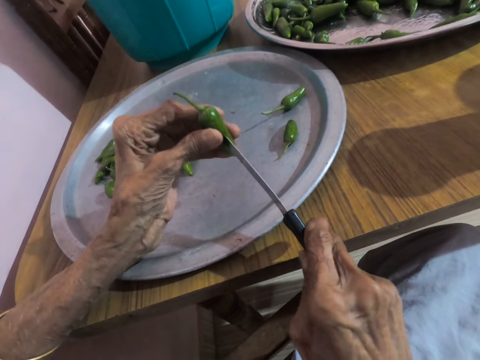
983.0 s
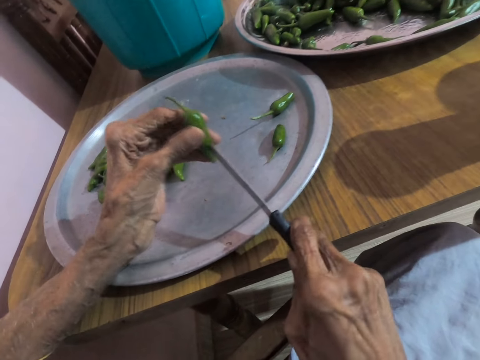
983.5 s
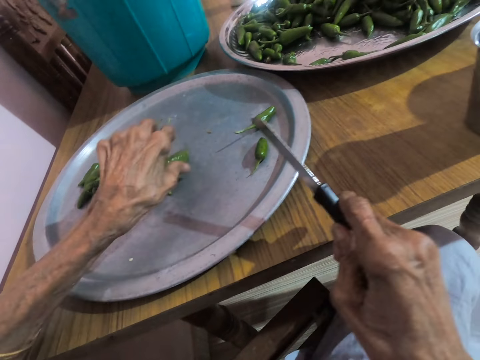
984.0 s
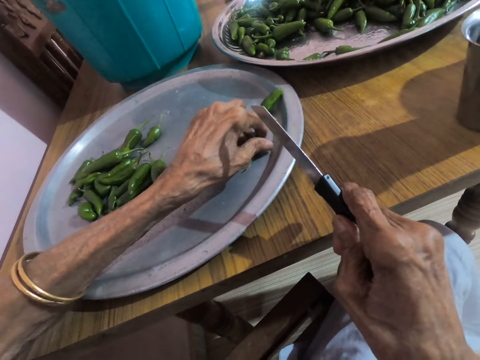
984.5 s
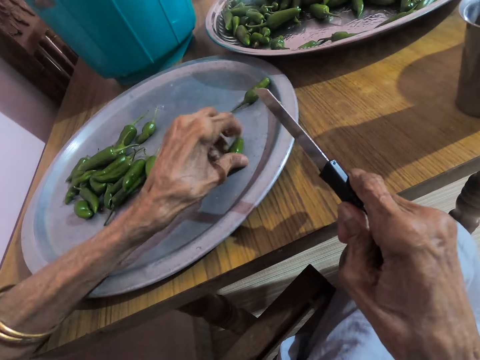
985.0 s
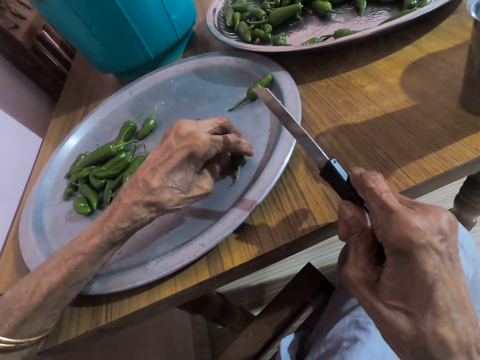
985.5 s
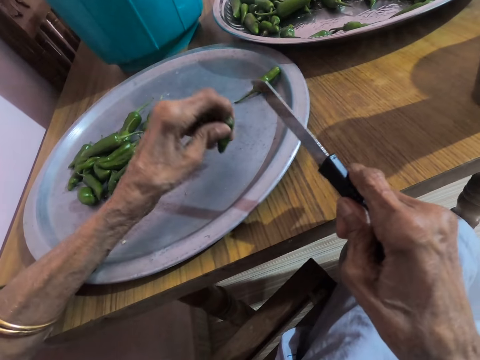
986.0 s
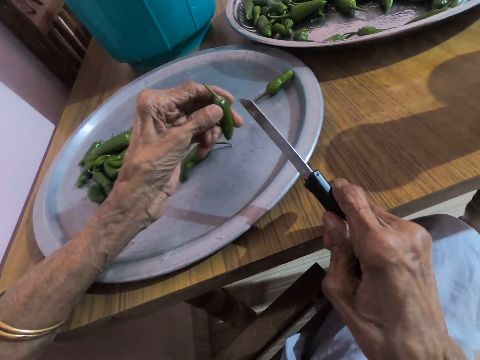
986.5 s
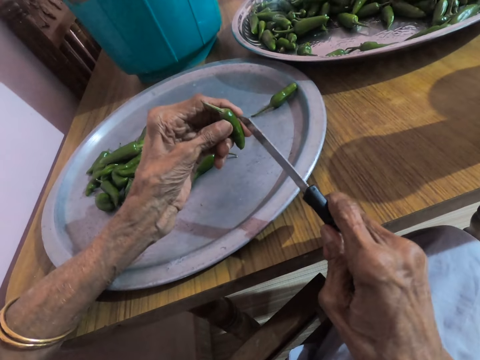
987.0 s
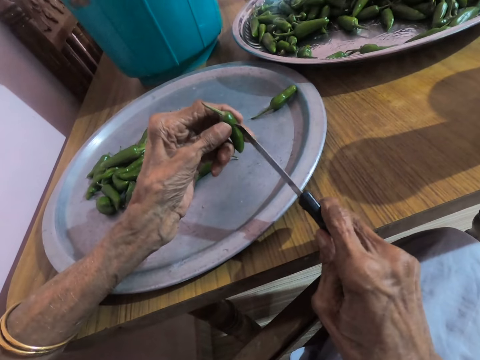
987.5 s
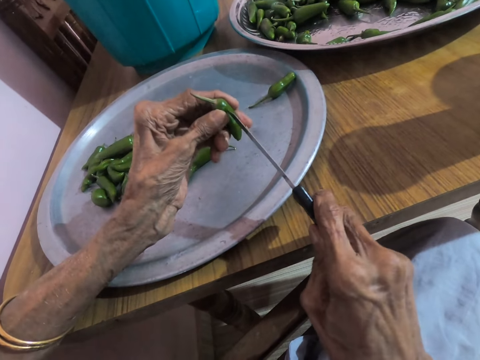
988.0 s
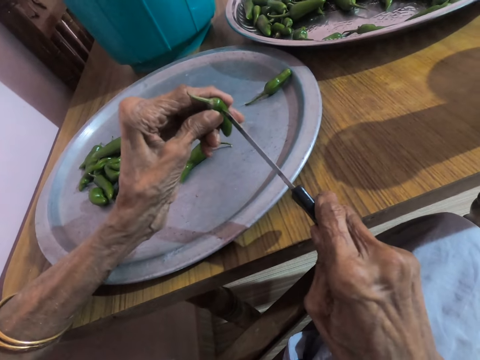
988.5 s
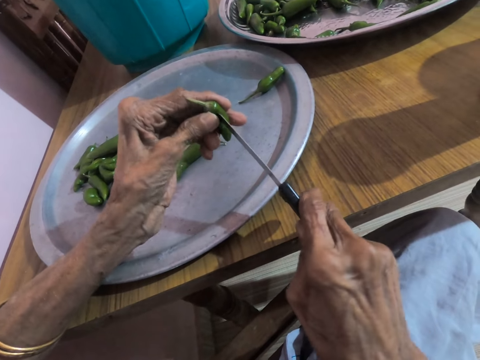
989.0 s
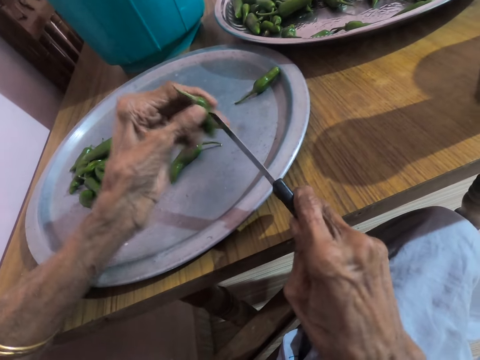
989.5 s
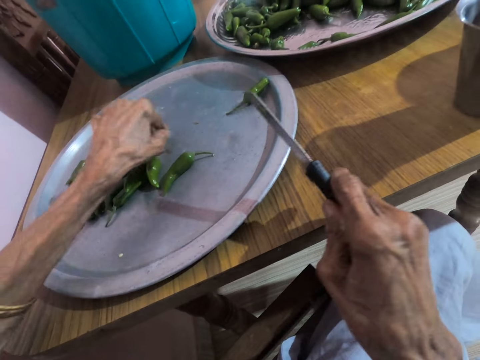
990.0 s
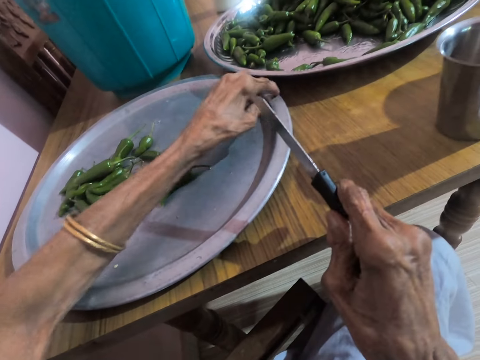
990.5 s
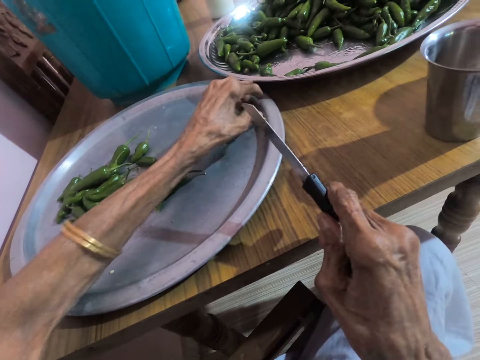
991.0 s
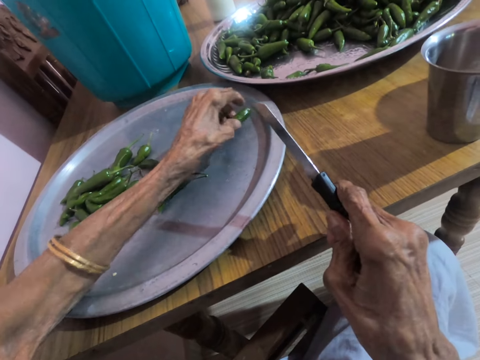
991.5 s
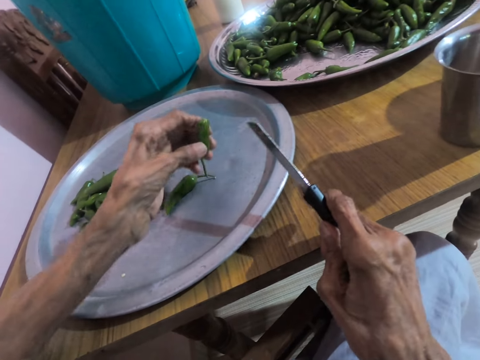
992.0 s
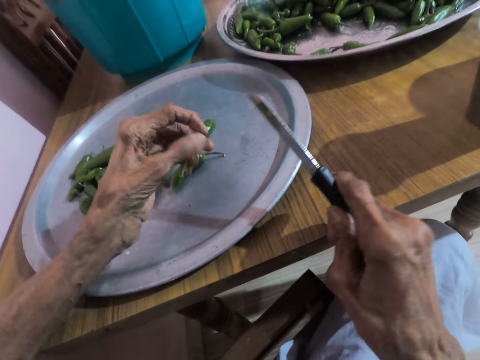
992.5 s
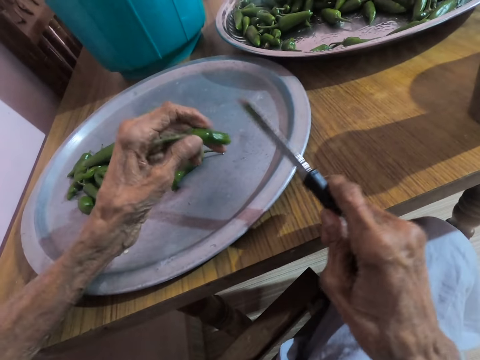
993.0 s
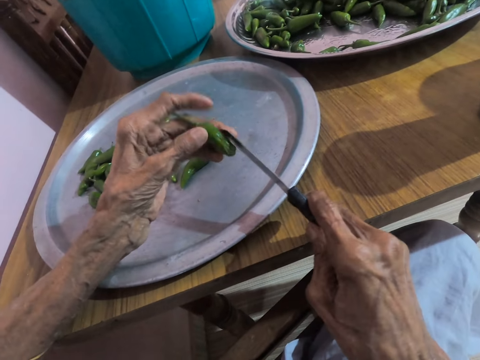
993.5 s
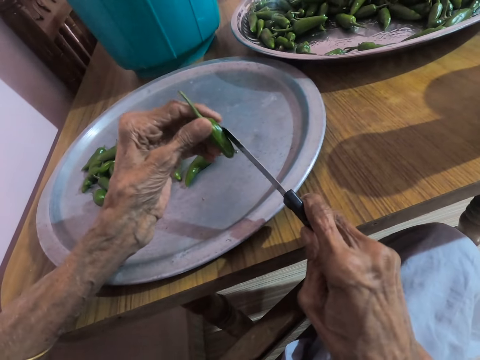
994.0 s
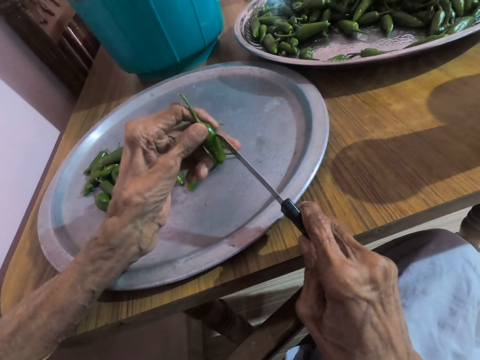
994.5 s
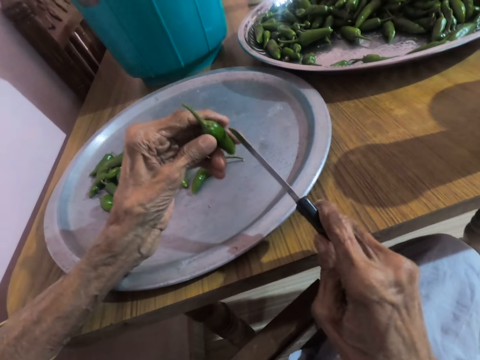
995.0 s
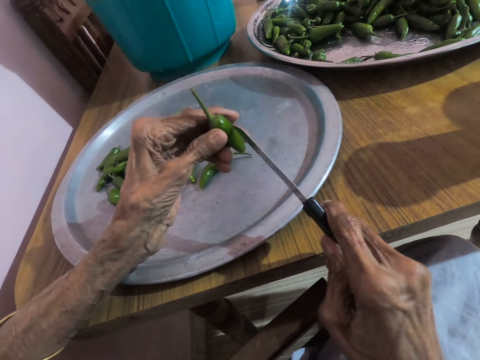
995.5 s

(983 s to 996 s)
The camera wearer drops the slender green pepper on the tray on the table with her left hand. She moves the slender green pepper on the tray on the table with her left hand. She picks the slender green pepper from the tray on the table with her left hand. She places the knife on the slender green pepper in her left hand with her right hand. She pierces the slender green pepper in her left hand with the knife in her right hand. She cuts the pepper in hand with the knife. She drops the slender green pepper on the tray on the table with her left hand. She picks the slender green pepper from the tray on the table with her left hand. She places the knife on the slender green pepper in her left hand with her right hand.

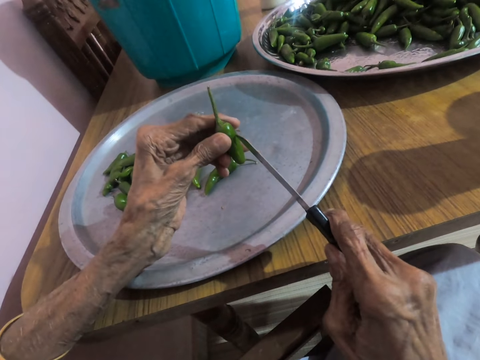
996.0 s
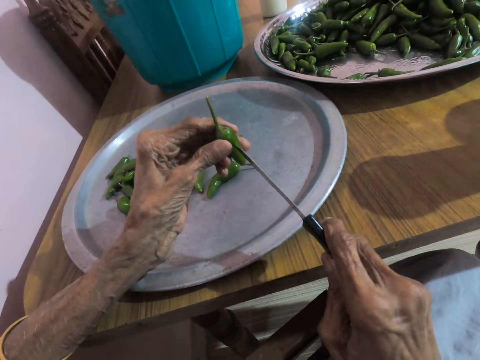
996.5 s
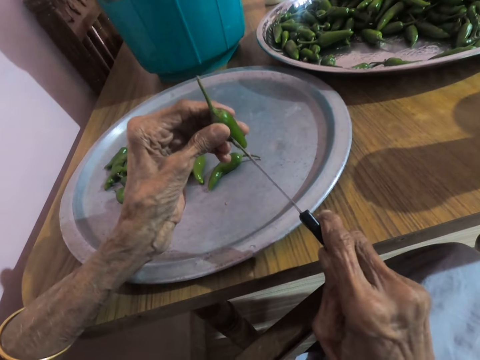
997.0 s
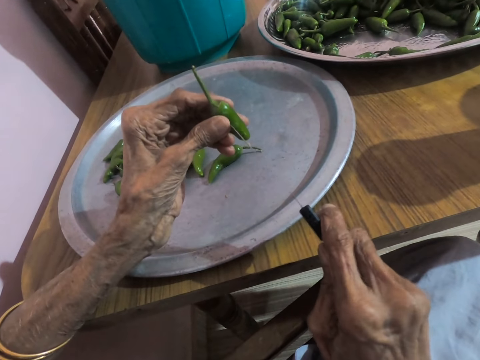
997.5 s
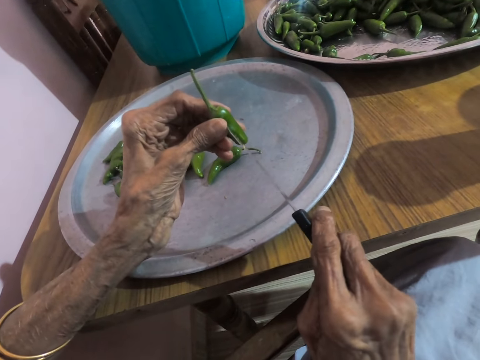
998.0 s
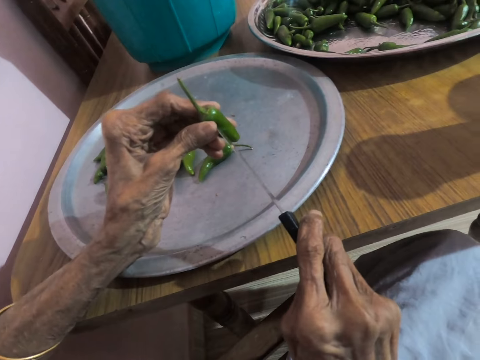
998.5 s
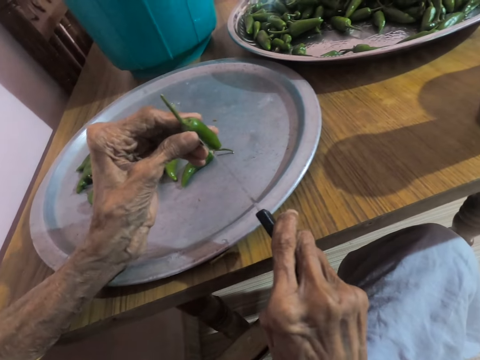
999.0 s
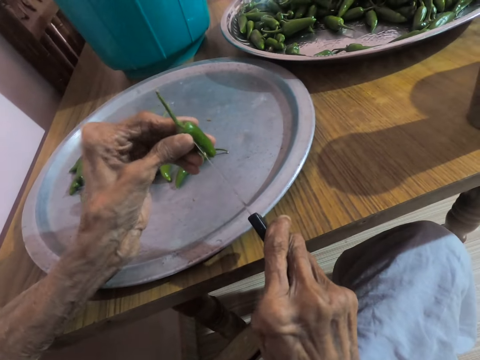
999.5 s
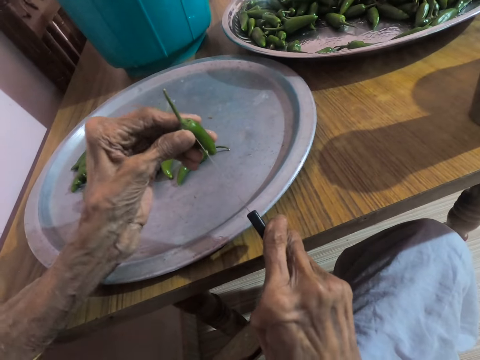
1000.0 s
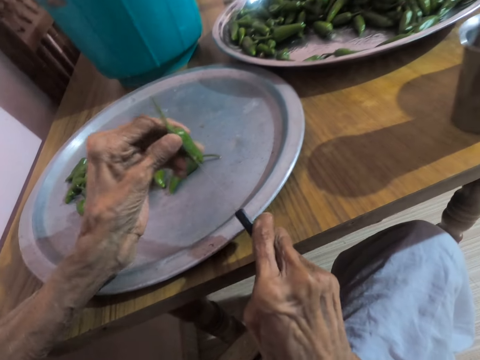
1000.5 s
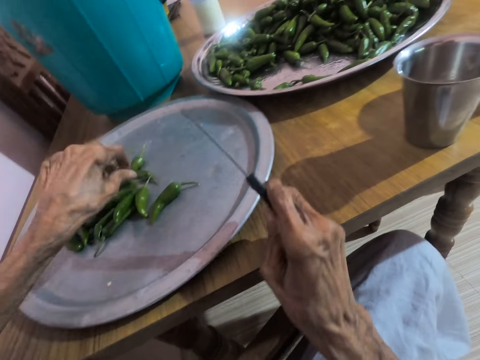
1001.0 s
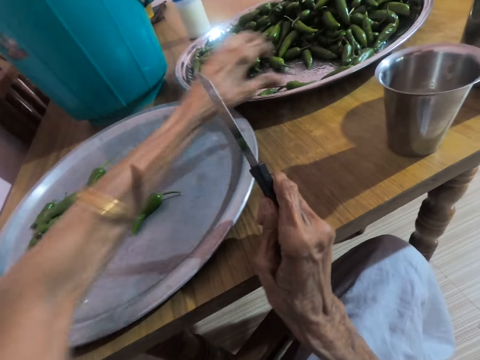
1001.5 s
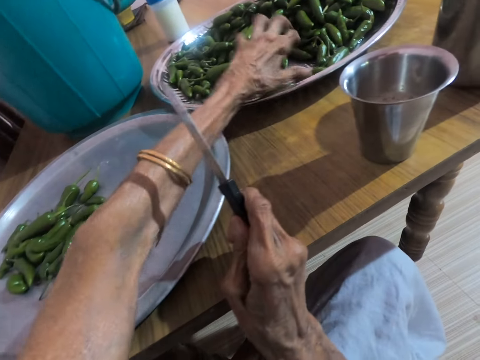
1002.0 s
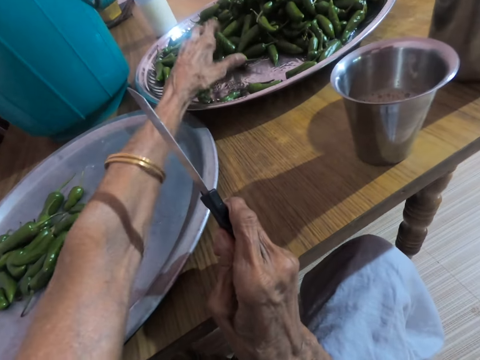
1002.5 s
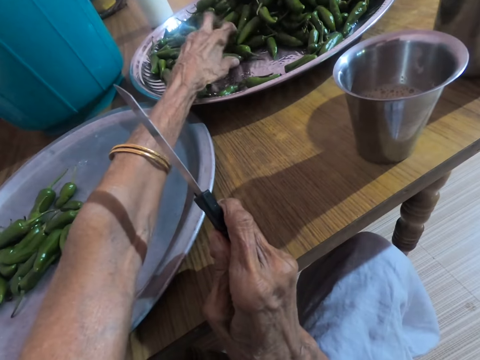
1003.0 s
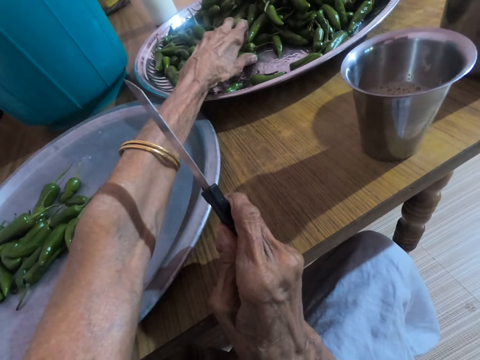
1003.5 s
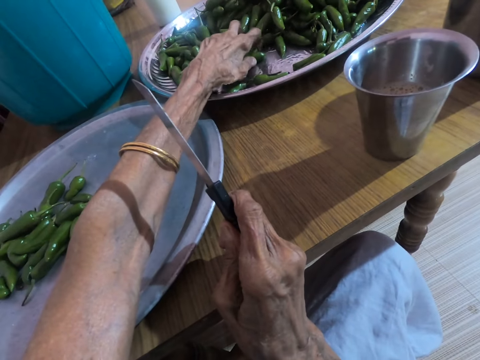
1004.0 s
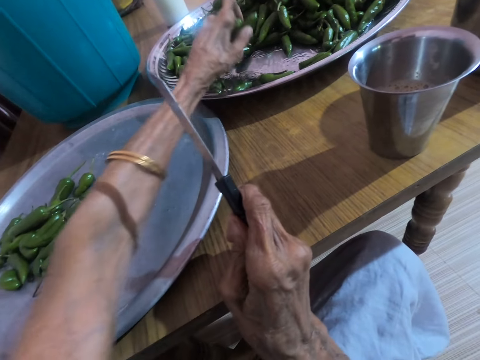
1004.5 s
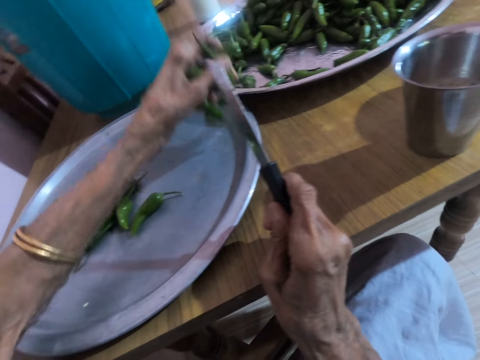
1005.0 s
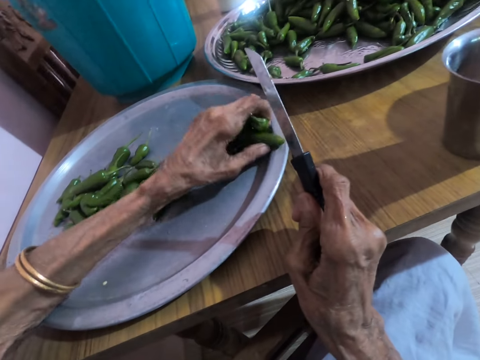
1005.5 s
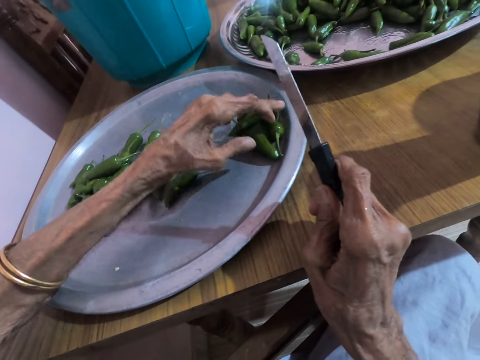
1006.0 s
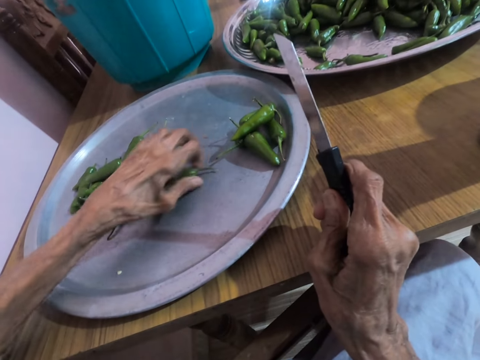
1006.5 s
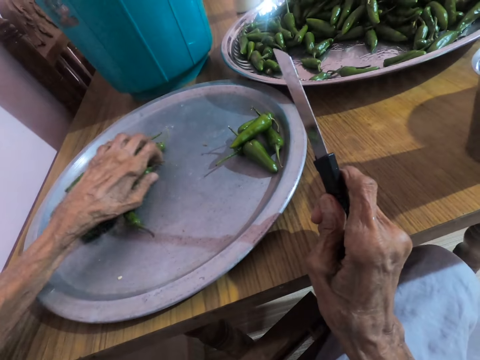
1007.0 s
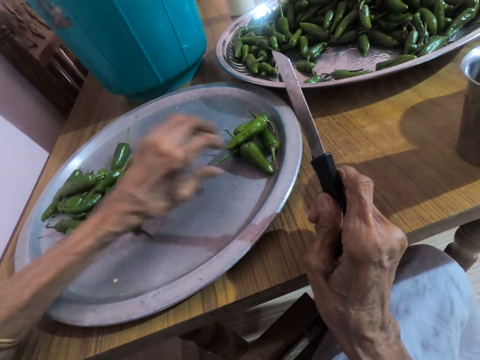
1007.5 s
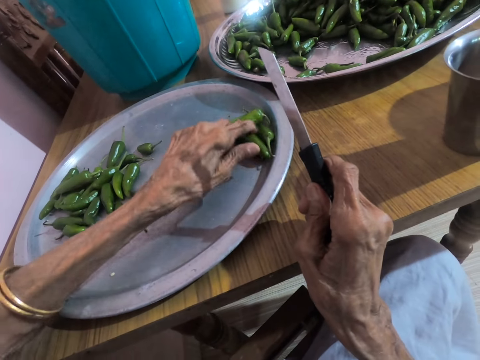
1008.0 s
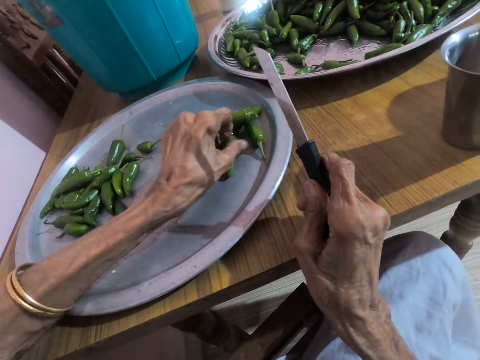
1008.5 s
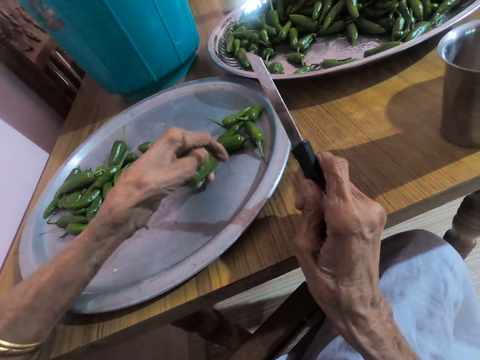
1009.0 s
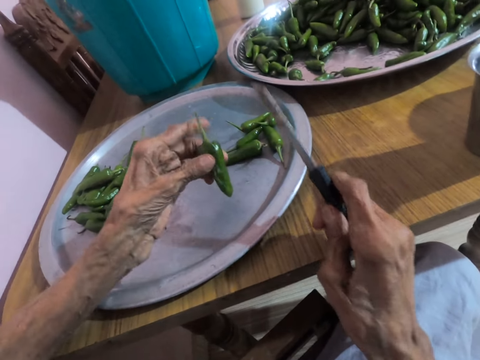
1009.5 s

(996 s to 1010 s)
The camera wearer pierces the slender green pepper in her left hand with the knife in her right hand. She cuts the pepper in hand with the knife. She drops the slender green pepper on the tray on the table with her left hand. She packs the slender green pepper from the tray on the table with her left hand. She lifts a handful of the slender green pepper from the tray on the table with her left hand. She drops the slender green pepper on the tray on the table with her left hand. She does so again. She moves the cut slender green pepper on the tray on the table with her left hand. She moves the slender green pepper on the tray on the table with her left hand again. She picks the slender green pepper from the tray on the table with her left hand.
